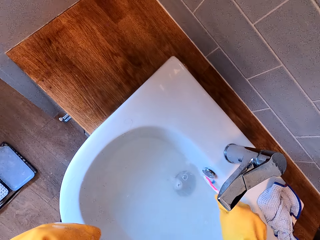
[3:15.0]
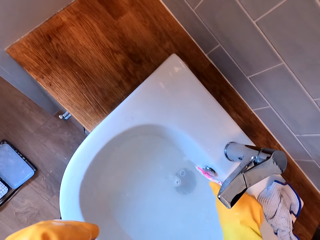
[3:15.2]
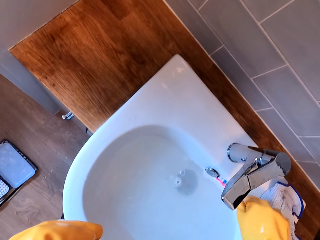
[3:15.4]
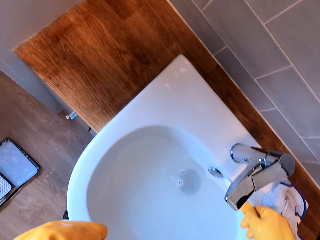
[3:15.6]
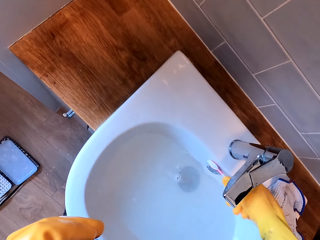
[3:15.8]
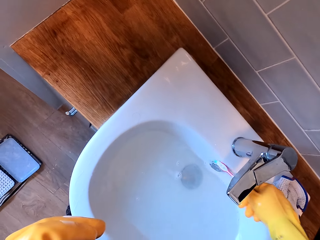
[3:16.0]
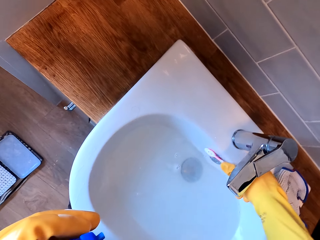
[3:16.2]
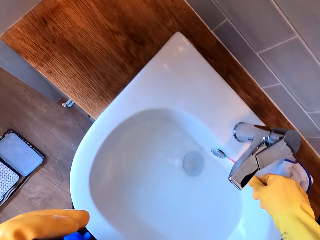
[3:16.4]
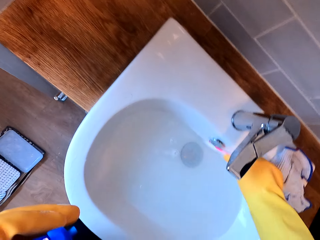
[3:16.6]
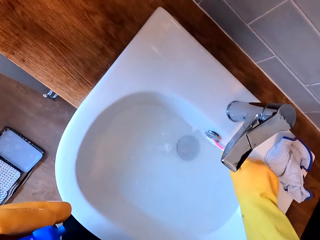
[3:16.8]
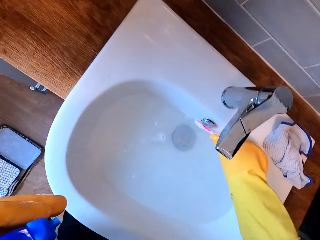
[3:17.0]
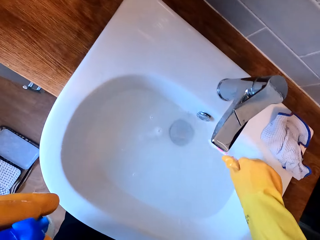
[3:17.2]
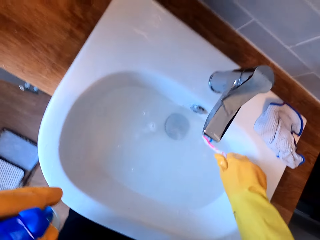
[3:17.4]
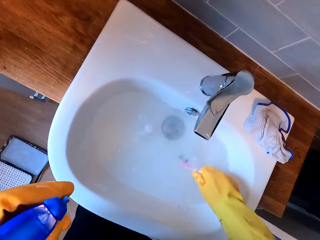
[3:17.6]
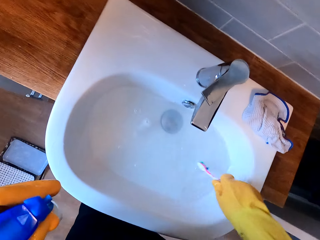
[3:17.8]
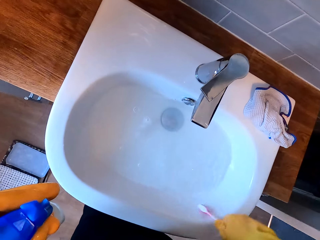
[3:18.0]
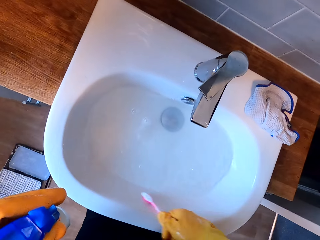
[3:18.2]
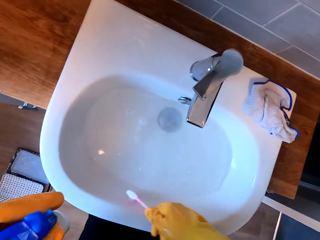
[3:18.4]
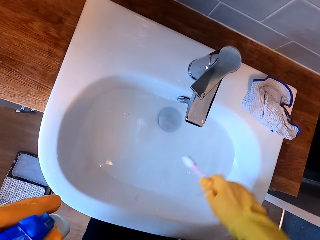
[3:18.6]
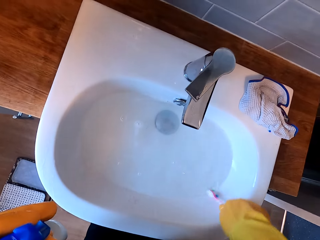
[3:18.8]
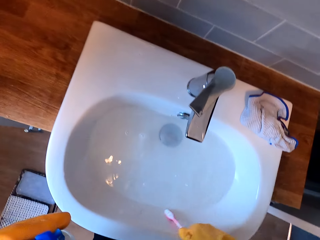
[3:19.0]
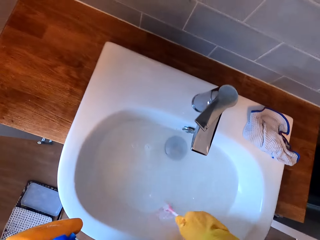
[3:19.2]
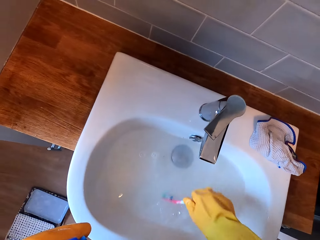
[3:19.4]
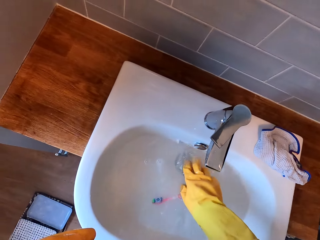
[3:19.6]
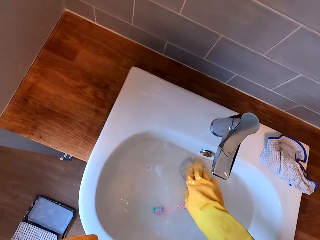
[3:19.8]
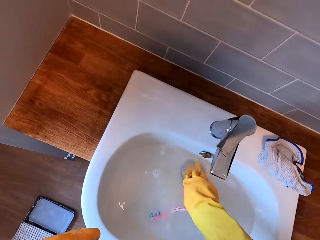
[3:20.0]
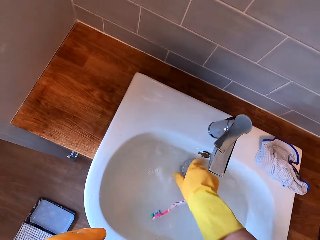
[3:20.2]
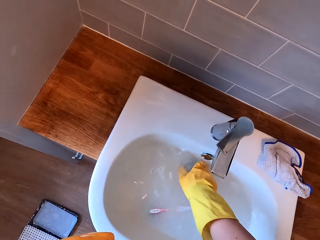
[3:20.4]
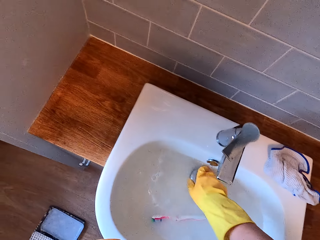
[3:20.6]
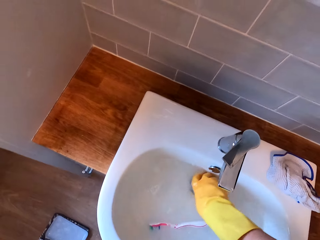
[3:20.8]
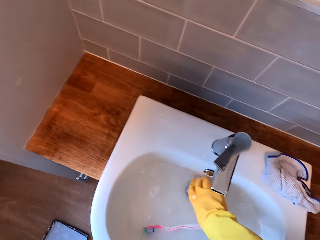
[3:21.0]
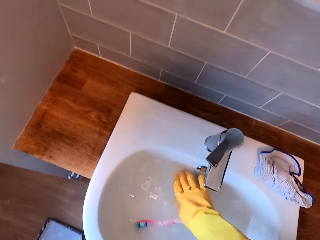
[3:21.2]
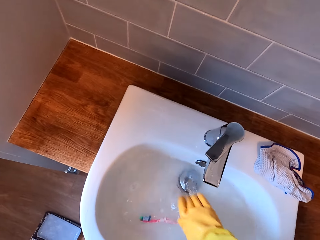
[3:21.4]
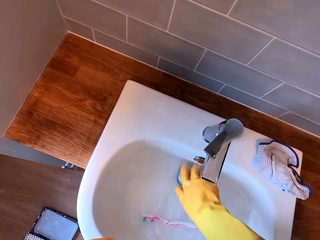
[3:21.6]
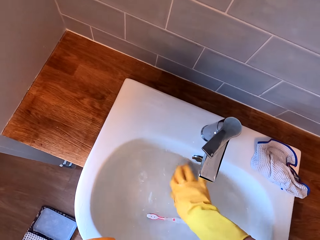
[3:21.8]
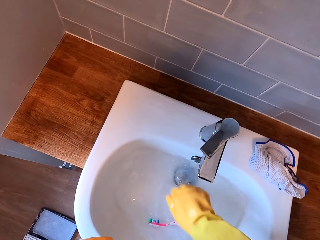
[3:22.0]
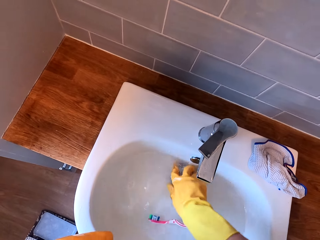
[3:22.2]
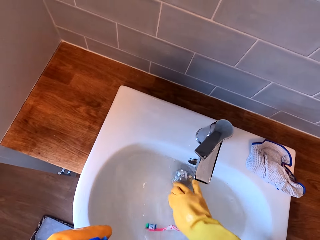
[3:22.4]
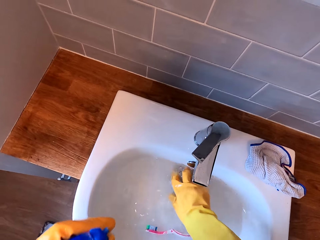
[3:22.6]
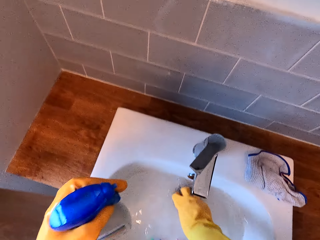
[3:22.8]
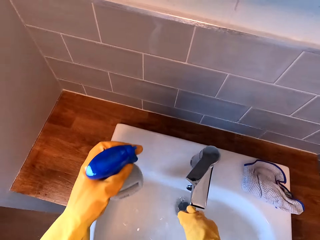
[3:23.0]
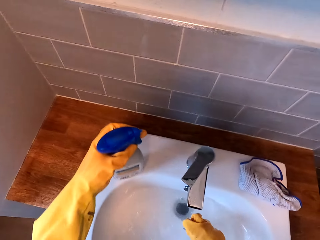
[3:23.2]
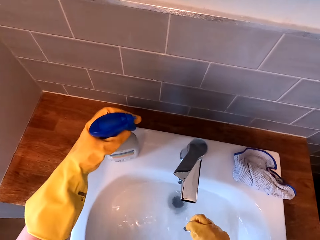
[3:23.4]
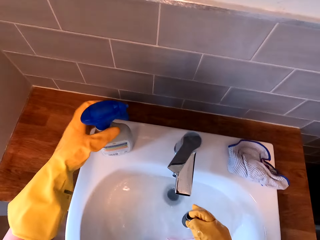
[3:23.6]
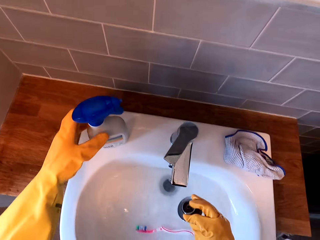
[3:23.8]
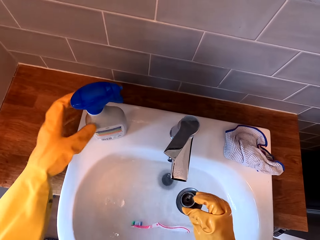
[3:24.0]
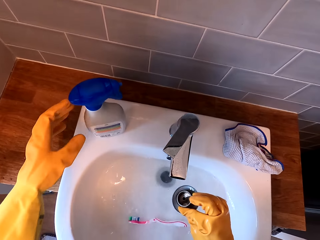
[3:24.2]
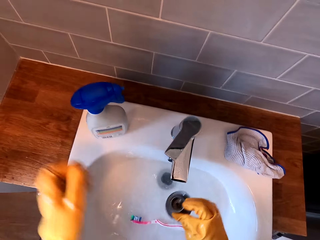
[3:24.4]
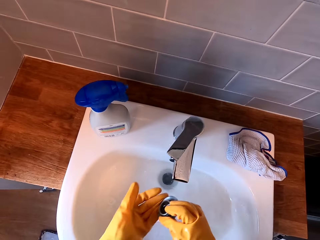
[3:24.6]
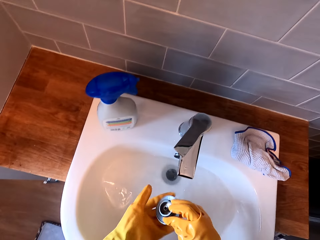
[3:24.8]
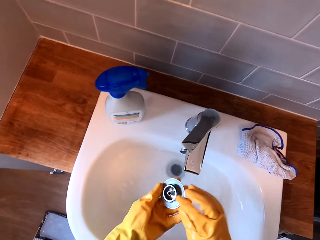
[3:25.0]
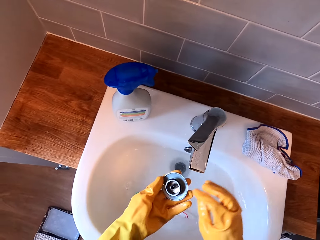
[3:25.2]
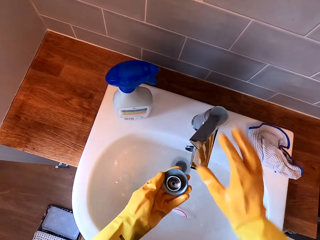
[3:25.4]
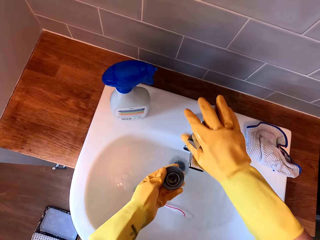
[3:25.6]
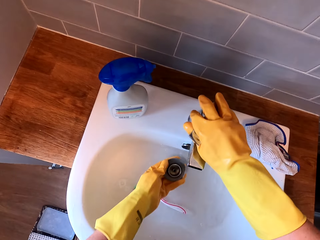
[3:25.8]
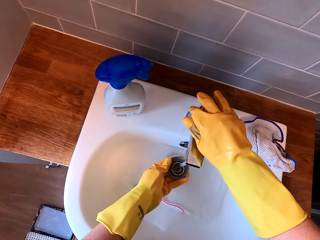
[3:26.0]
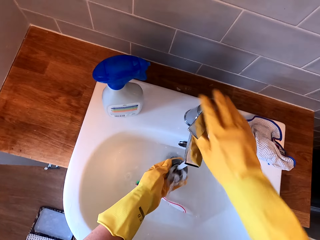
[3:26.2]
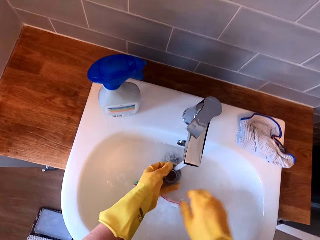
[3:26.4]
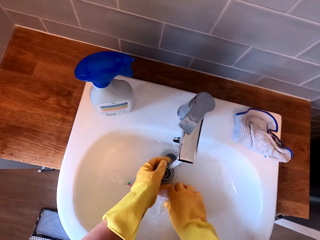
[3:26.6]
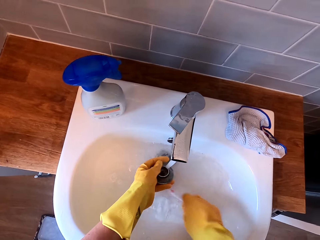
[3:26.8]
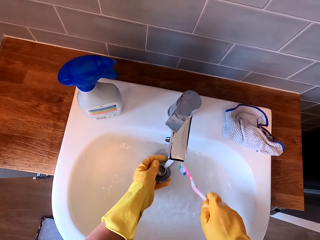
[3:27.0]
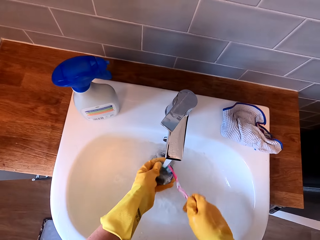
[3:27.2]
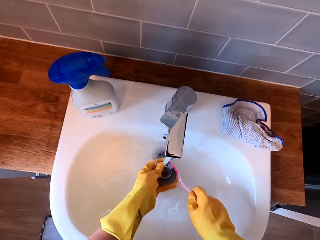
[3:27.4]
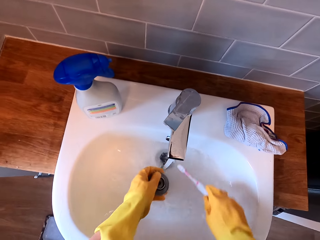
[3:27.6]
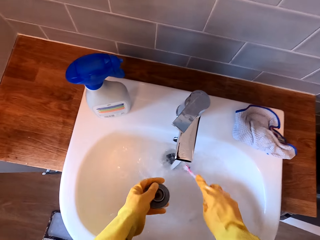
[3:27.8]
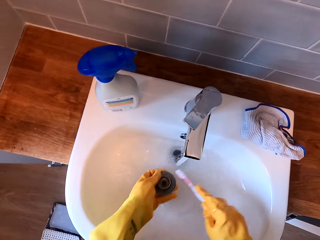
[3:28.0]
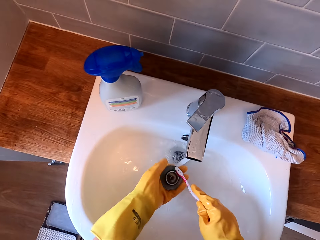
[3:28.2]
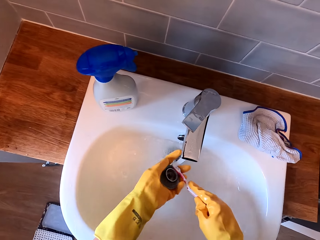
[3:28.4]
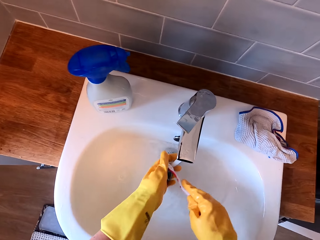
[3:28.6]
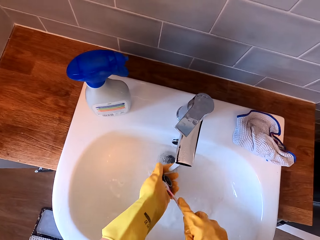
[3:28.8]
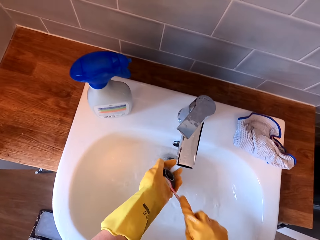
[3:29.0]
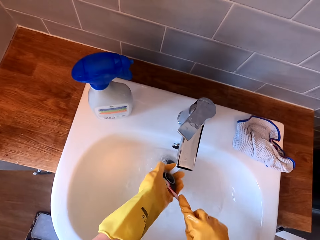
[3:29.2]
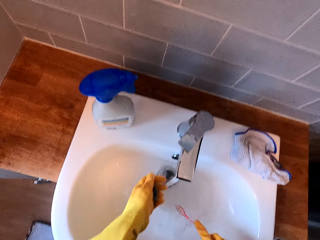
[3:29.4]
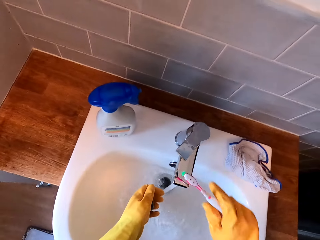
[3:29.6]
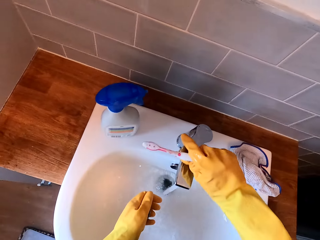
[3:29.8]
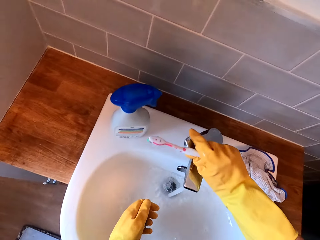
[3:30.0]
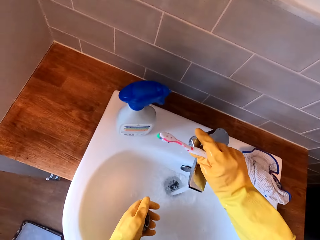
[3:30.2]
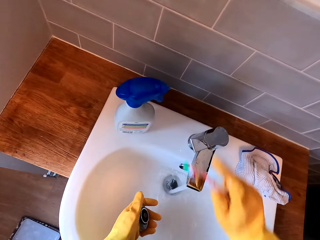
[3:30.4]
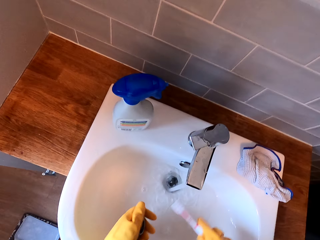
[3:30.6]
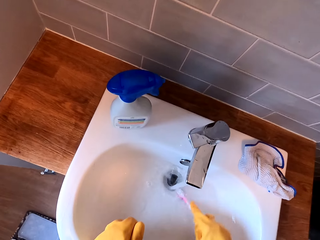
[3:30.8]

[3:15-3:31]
The camera wearer dips a brush in water. They scrub the sink. They scrub the sink again. They drop the brush in the water. They press the sink stopper. They open the stopper in the sink. They put a bottle of spray on the sink. They hold the sink stopper. They open the tap. They pick a toothbrush in the sink. They scrub the stopper using the toothbrush. They dip the brush in the water. They scrub the sink stopper. They close the tap. They adjust the tap.

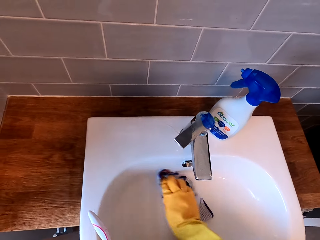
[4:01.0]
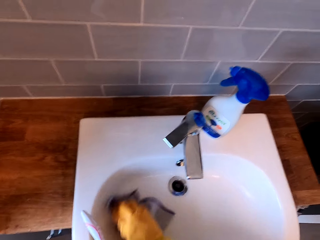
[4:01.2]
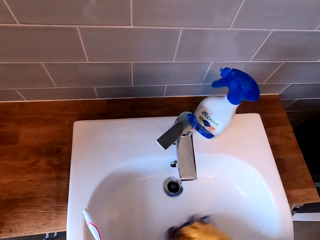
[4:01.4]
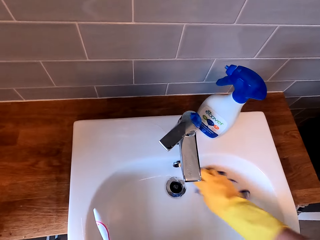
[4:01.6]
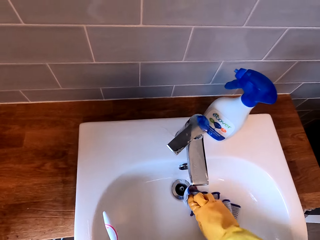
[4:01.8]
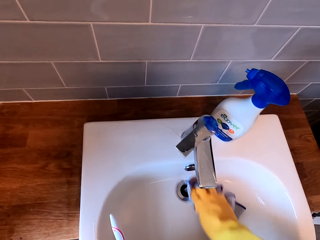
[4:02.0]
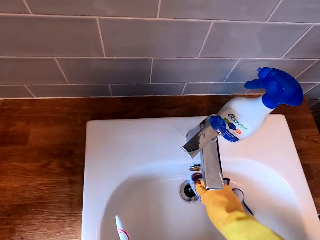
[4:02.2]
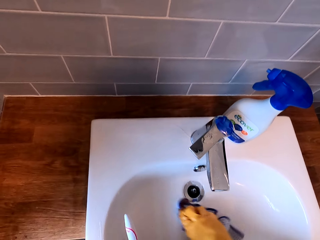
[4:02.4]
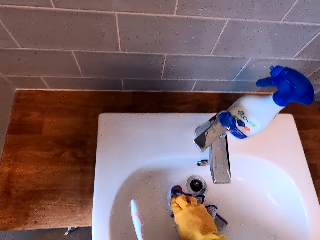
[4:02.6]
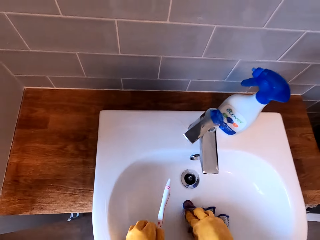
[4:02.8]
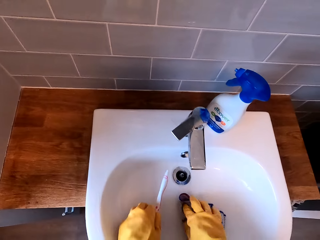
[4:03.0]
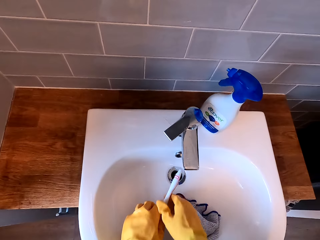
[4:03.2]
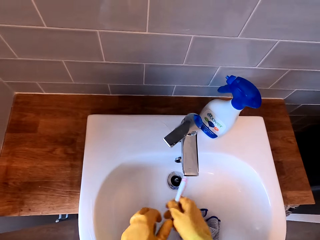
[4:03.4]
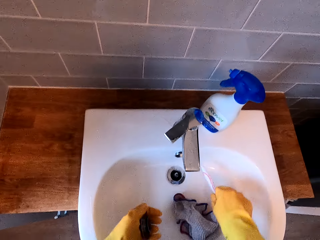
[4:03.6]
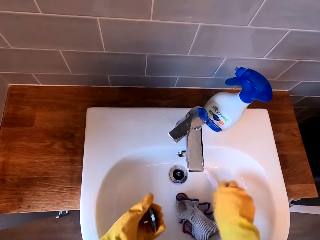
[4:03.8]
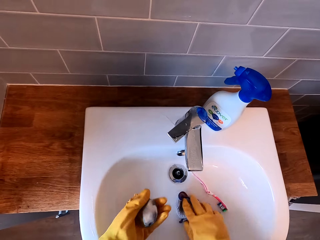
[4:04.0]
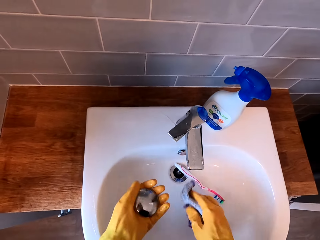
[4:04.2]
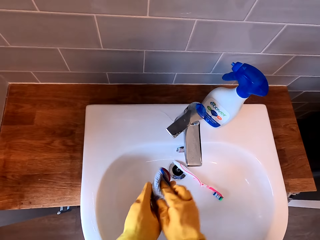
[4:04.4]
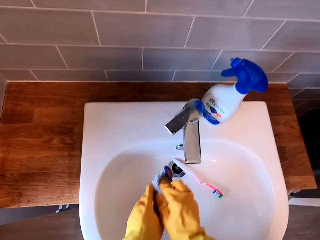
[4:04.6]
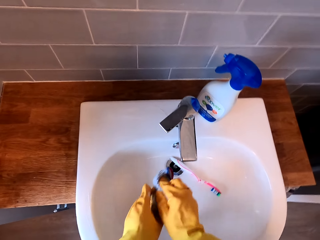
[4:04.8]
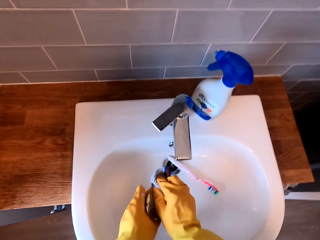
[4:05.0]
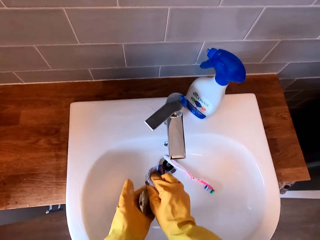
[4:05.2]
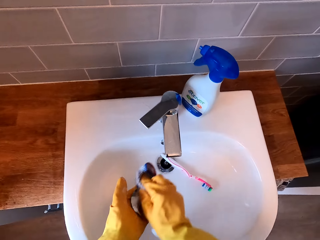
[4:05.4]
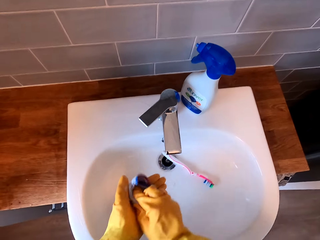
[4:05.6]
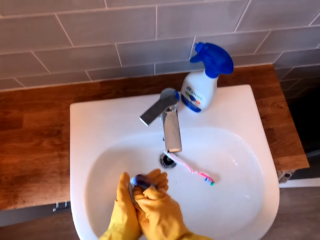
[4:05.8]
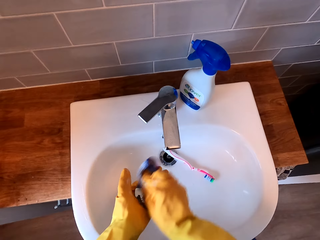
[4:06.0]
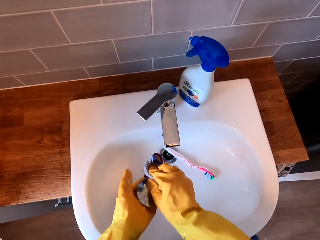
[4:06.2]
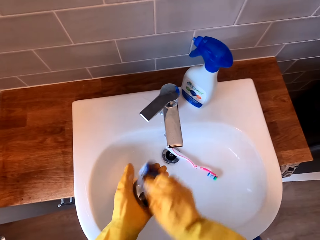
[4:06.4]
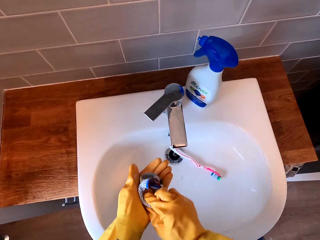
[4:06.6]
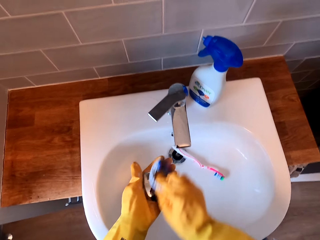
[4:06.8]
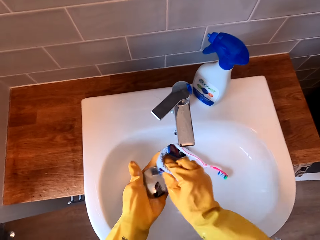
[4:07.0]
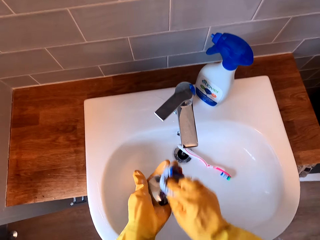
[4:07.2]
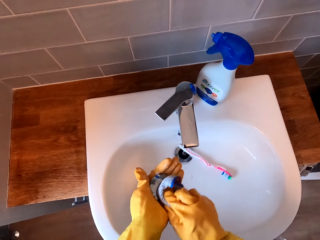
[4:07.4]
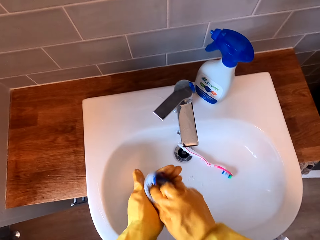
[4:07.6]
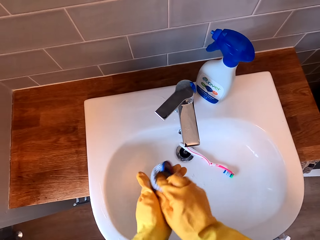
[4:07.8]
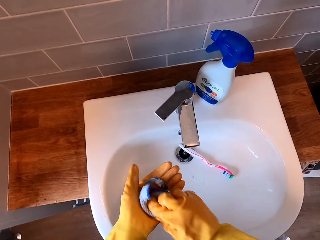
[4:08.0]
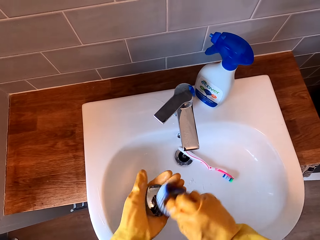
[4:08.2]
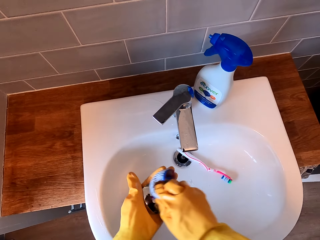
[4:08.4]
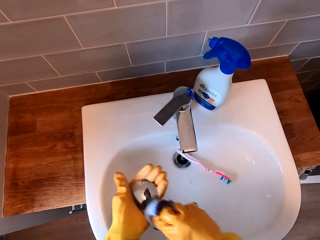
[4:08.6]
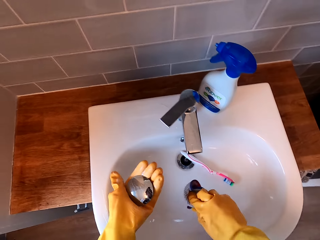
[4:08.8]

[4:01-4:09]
The camera wearer removes their hand from a cloth. They hold a brush with the other hand. They put a toothbrush in the sink. They pick a towel in the sink. They scrub on a stopper using the towel.
